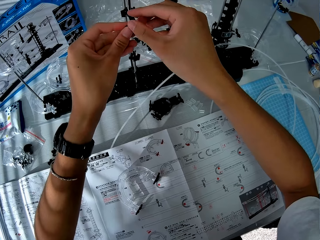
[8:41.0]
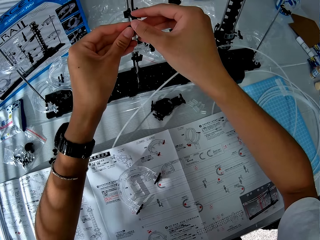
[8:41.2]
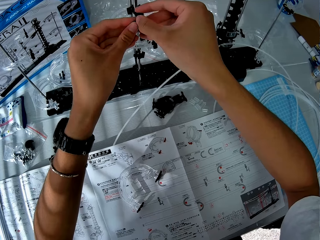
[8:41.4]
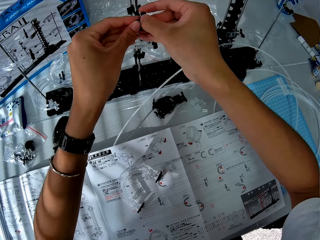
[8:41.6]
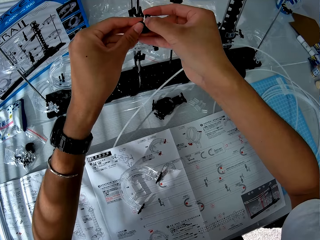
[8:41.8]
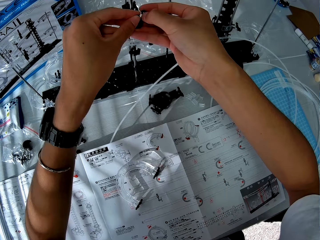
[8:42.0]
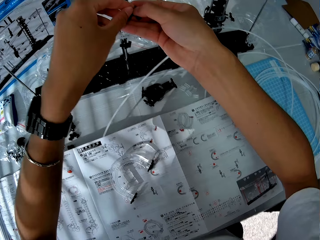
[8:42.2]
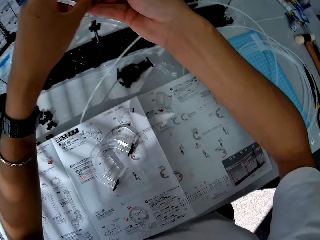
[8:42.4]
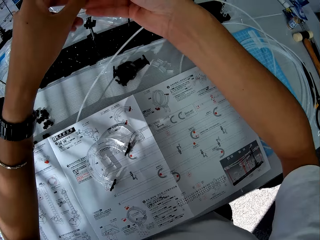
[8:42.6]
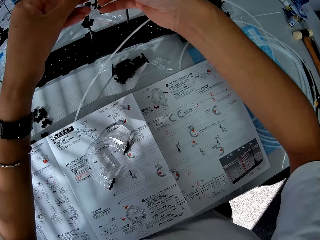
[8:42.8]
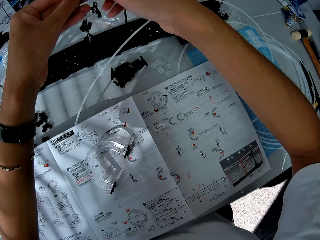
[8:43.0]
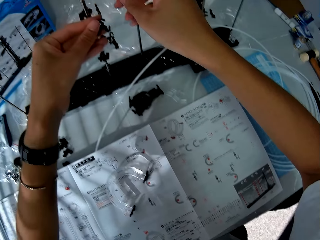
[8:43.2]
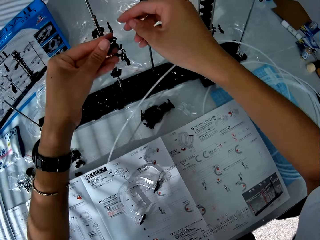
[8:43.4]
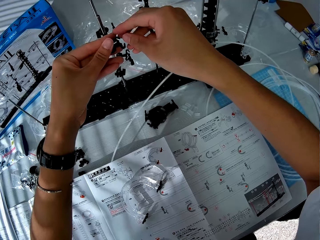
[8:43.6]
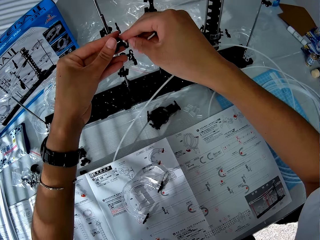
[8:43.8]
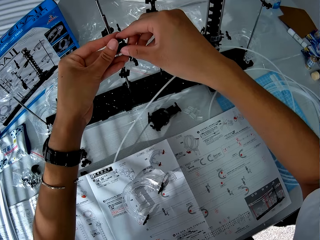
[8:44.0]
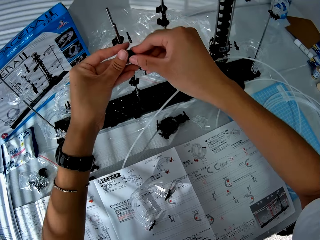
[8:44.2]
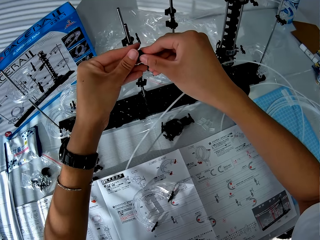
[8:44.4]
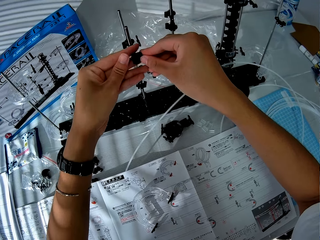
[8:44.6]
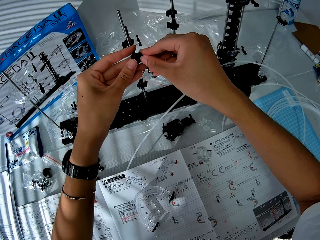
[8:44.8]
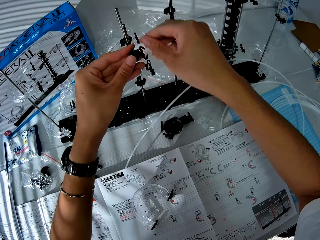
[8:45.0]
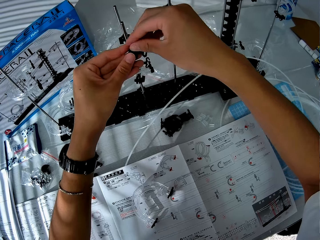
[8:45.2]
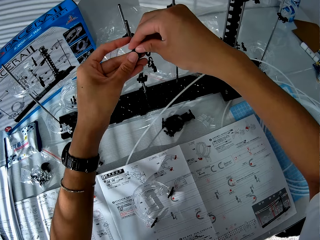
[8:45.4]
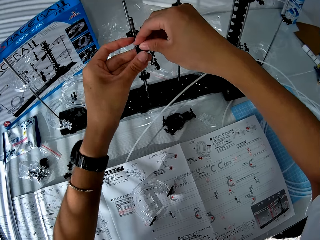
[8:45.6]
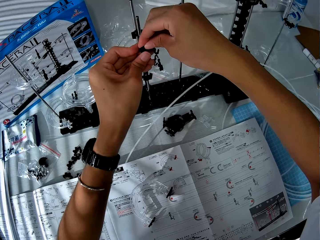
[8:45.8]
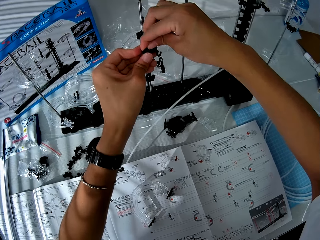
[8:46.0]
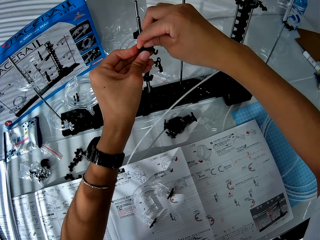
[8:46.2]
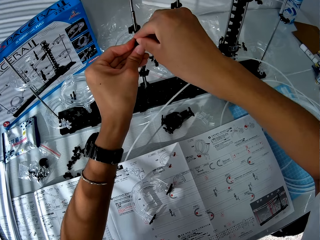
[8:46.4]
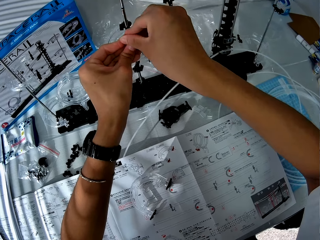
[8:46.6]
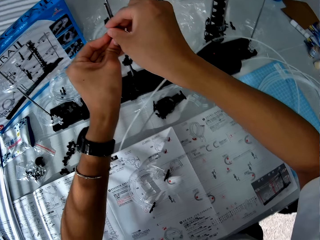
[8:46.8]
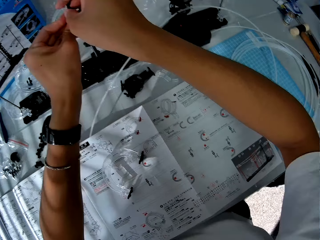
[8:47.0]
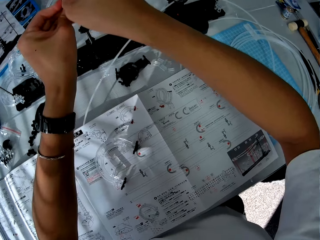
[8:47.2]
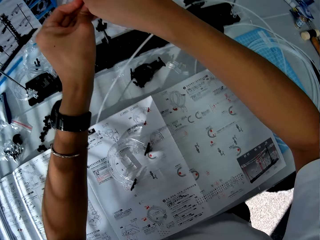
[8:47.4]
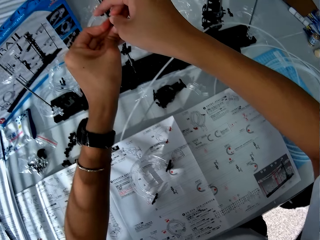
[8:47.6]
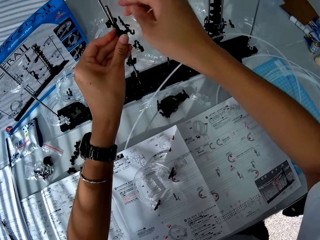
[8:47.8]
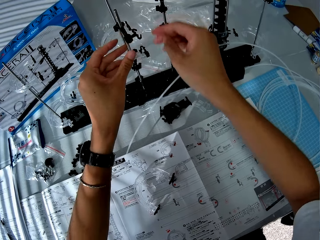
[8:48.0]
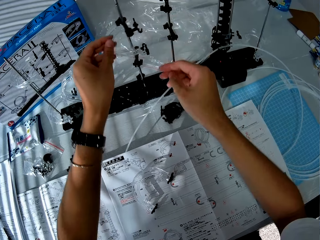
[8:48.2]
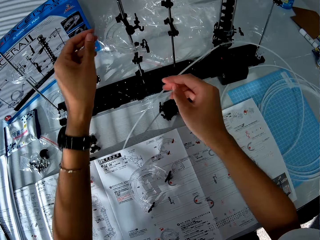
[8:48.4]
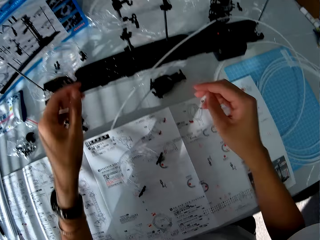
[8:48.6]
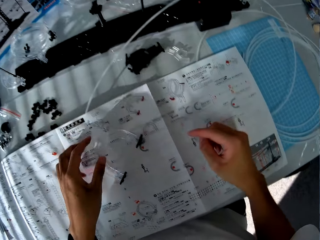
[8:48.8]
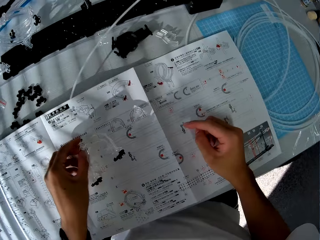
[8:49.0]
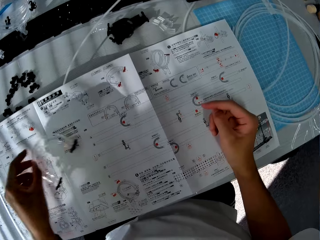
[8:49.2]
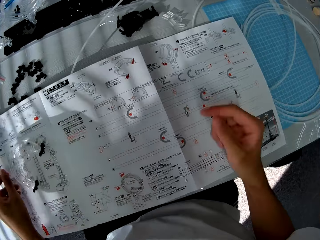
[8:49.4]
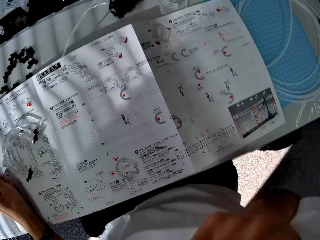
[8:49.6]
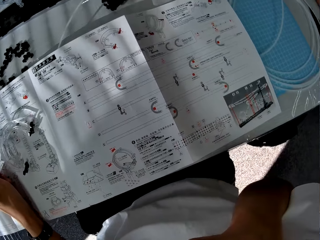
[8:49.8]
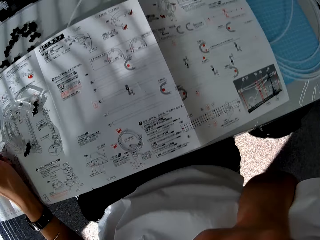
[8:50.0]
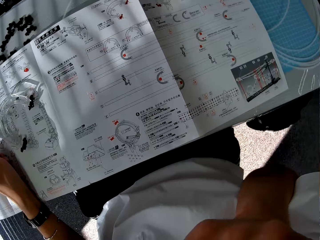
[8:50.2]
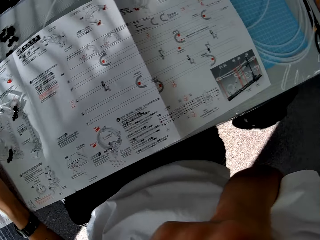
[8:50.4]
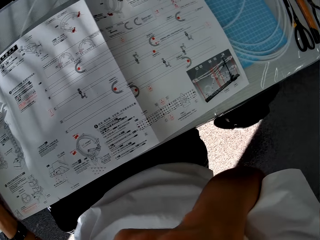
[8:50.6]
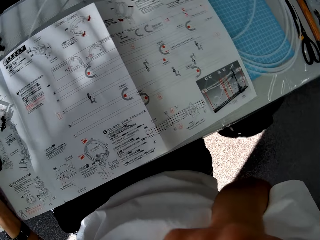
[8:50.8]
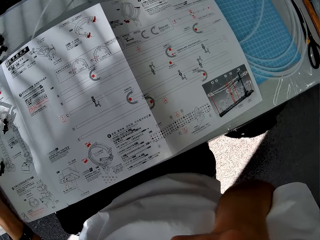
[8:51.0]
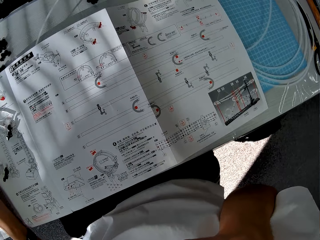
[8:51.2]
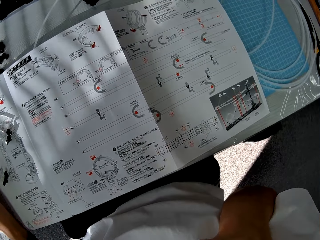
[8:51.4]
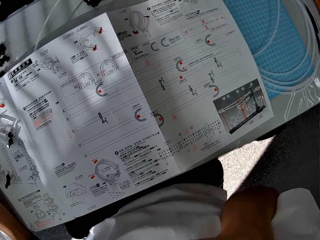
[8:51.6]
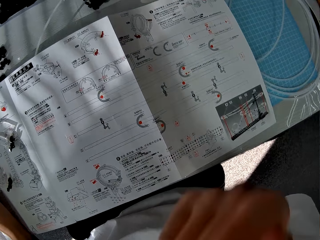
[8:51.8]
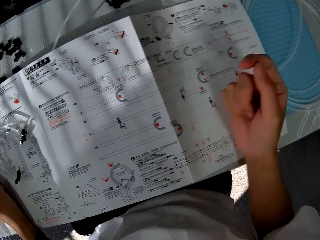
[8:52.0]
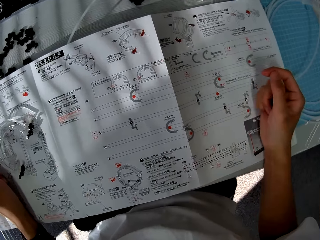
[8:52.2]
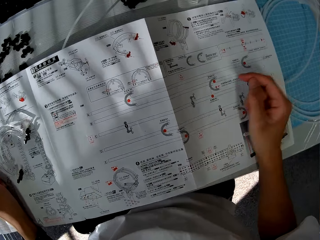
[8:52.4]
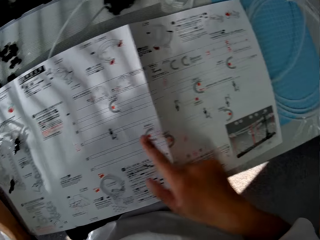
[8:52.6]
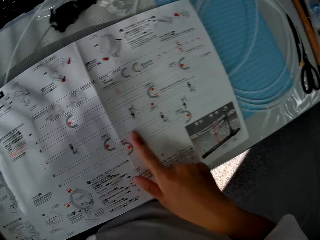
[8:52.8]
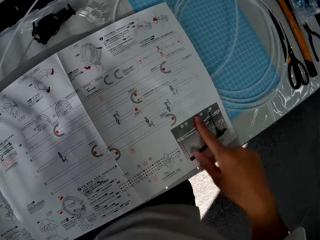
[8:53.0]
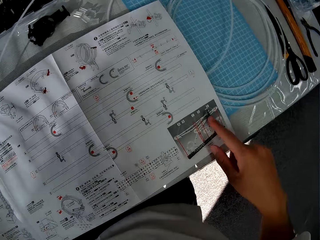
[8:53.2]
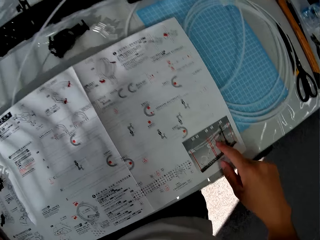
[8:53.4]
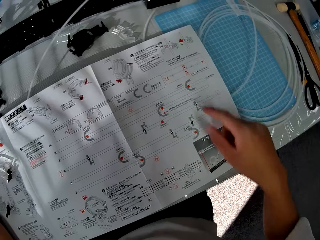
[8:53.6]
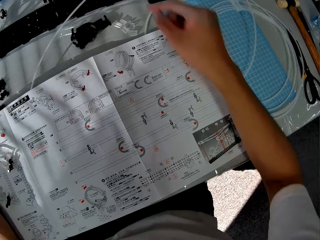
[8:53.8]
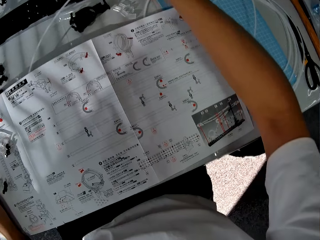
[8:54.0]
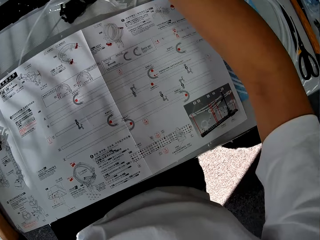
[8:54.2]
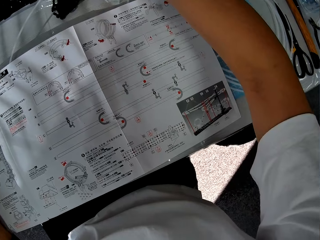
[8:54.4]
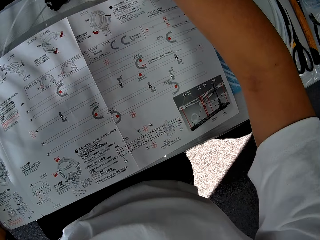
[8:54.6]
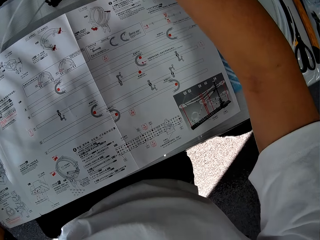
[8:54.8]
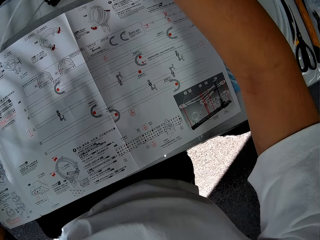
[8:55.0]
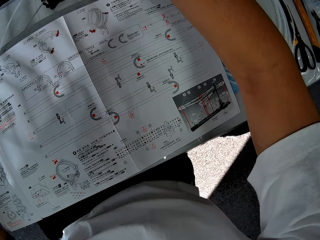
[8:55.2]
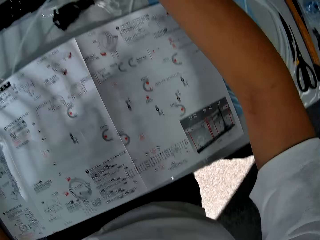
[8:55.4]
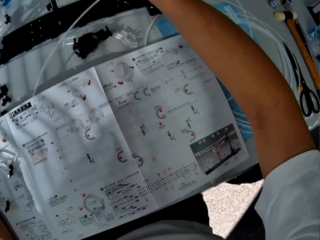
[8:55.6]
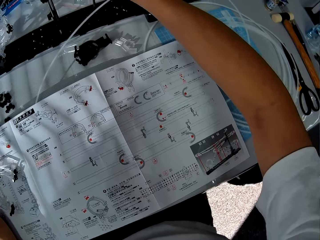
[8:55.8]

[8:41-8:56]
The camera wearer takes the component on the table with his left hand. He drops the component on the table. He checks the paper manual. He scratches the face.

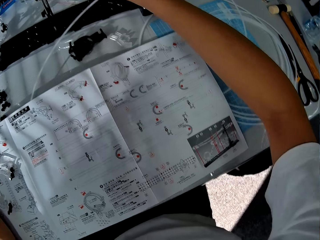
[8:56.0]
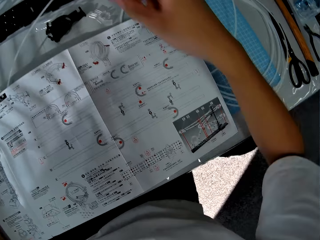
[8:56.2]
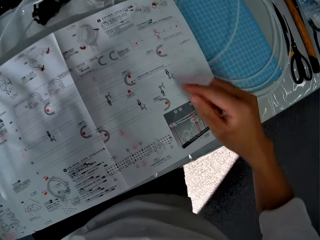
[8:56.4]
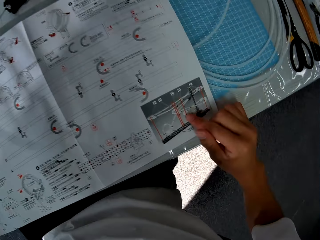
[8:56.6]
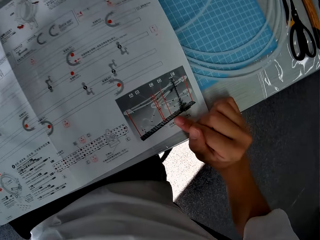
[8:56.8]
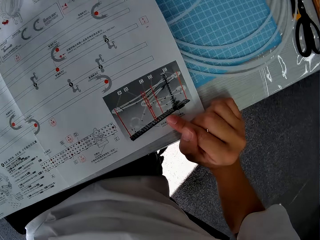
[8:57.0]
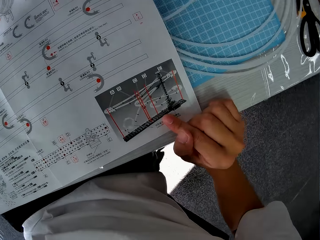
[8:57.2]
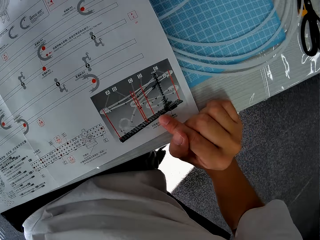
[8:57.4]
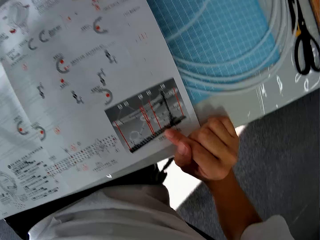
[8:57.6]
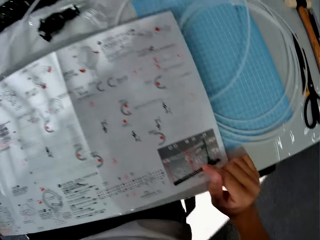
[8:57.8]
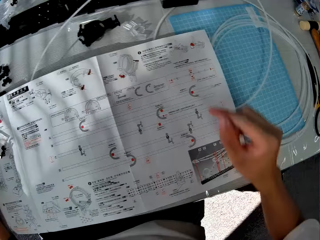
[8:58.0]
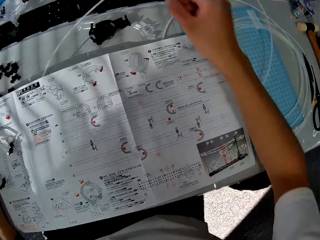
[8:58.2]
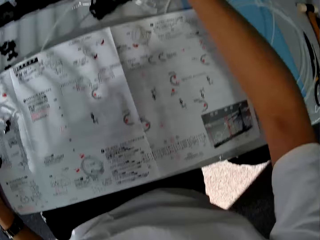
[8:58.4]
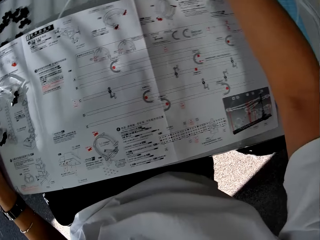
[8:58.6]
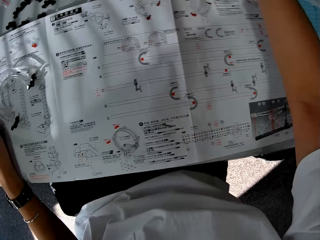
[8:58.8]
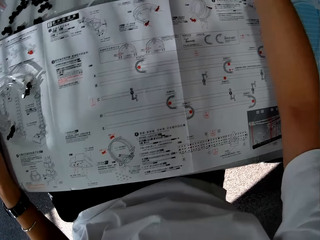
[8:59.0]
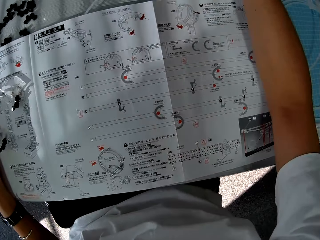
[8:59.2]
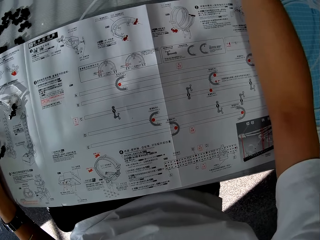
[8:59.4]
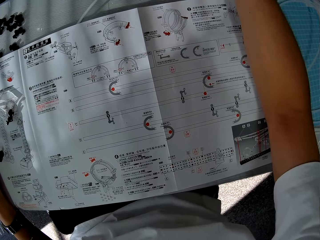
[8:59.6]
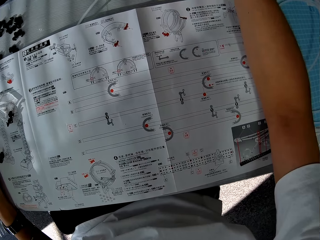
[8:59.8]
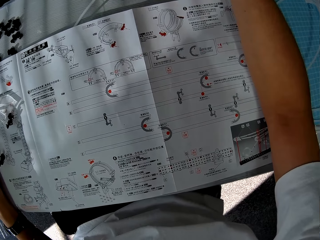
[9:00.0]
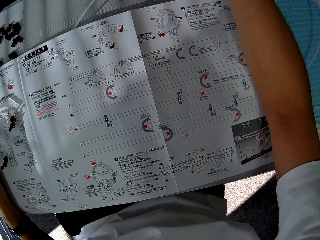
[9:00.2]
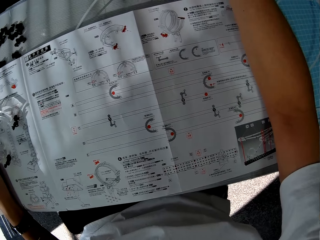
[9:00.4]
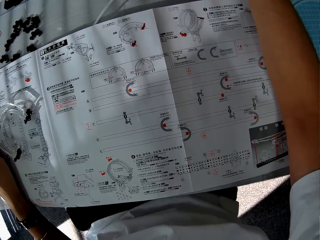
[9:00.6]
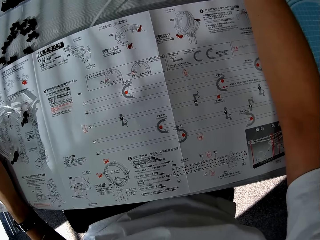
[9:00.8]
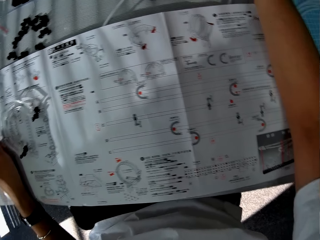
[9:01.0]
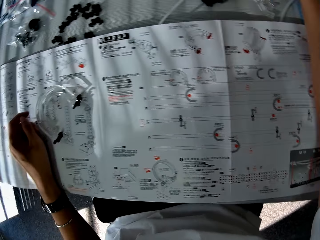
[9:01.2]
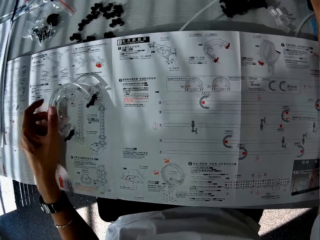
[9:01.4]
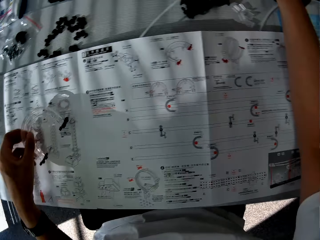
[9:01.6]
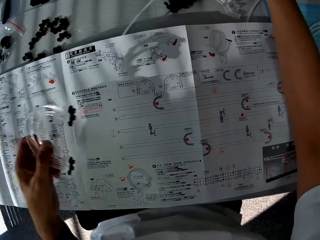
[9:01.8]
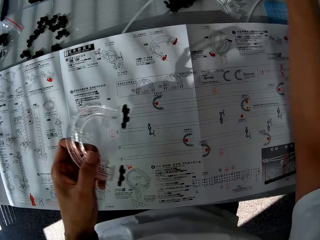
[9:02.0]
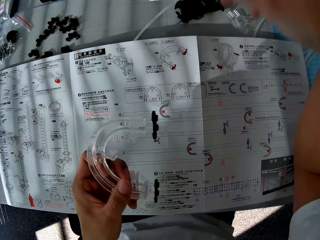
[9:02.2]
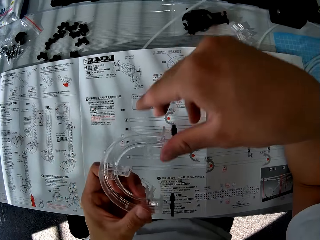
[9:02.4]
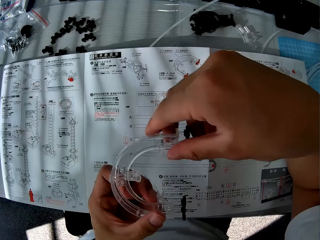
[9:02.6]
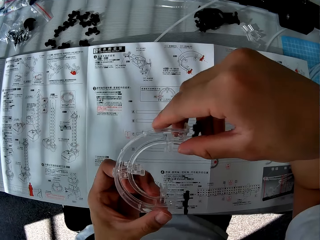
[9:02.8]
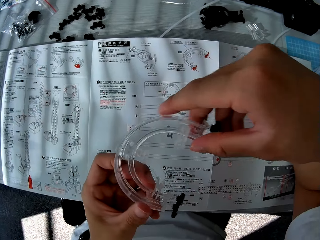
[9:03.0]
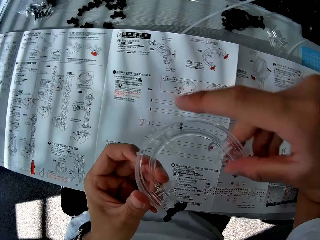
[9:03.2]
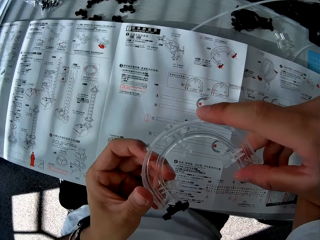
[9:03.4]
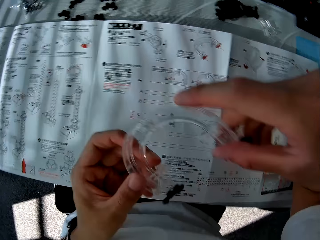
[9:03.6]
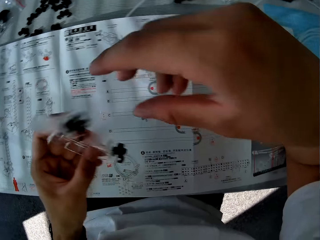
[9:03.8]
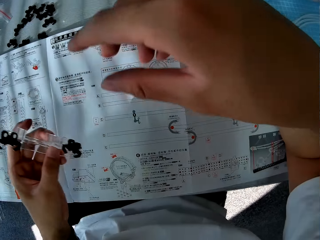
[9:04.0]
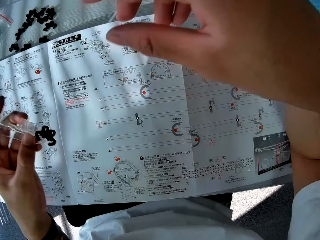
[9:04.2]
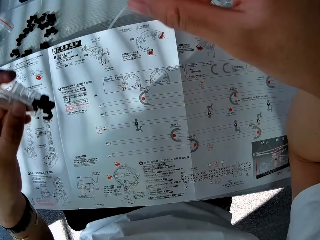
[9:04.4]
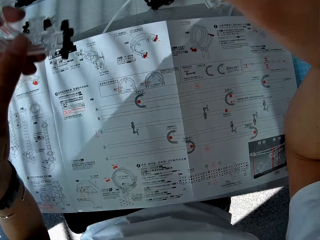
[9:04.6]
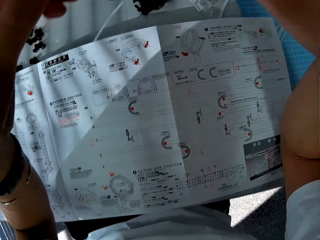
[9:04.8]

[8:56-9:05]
The camera wearer takes the component on the table with his left hand.
